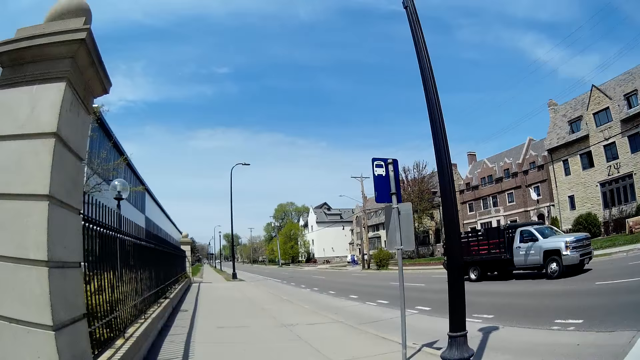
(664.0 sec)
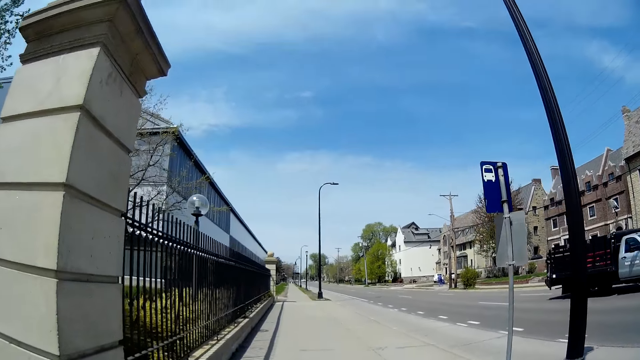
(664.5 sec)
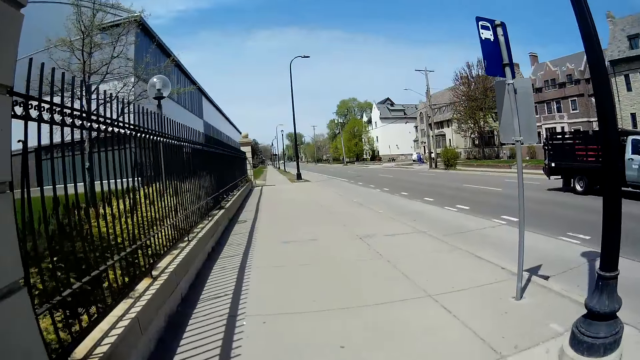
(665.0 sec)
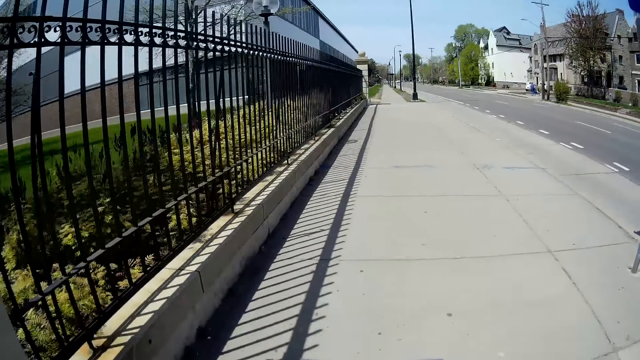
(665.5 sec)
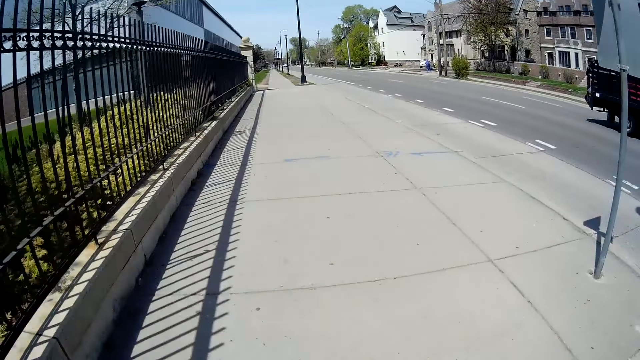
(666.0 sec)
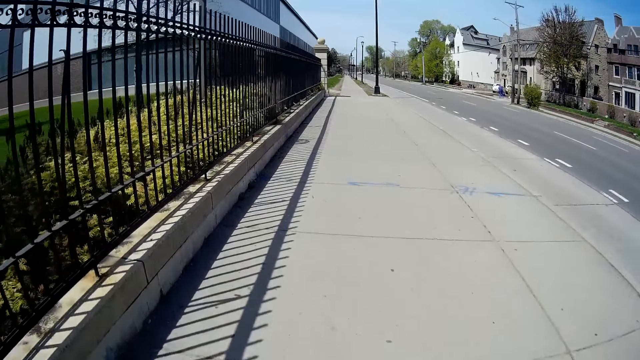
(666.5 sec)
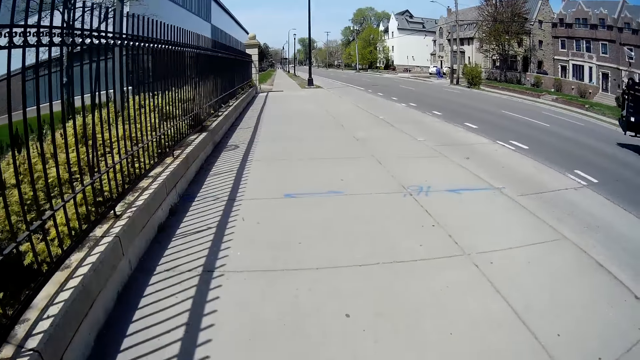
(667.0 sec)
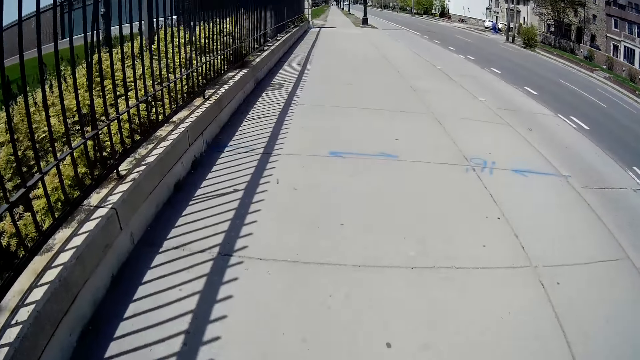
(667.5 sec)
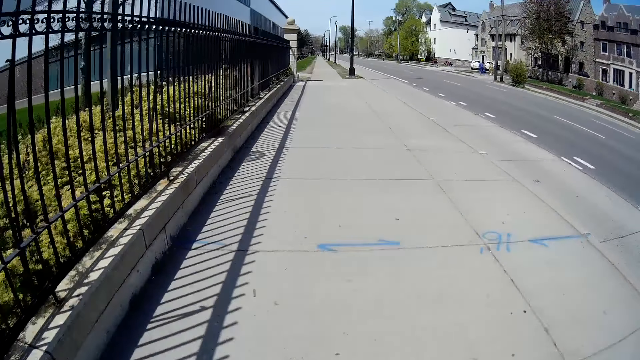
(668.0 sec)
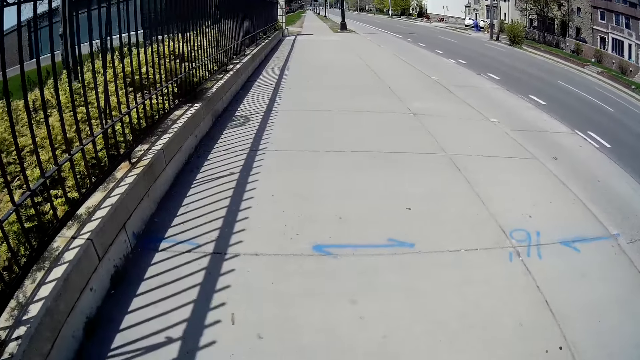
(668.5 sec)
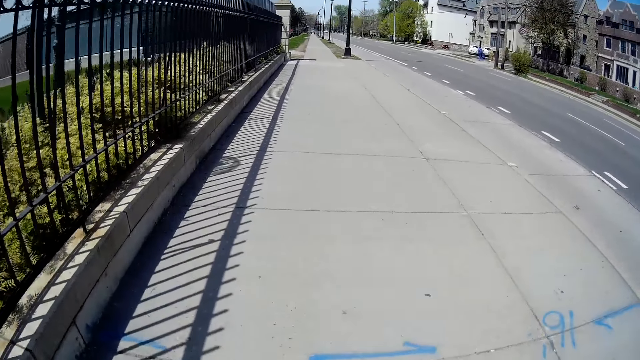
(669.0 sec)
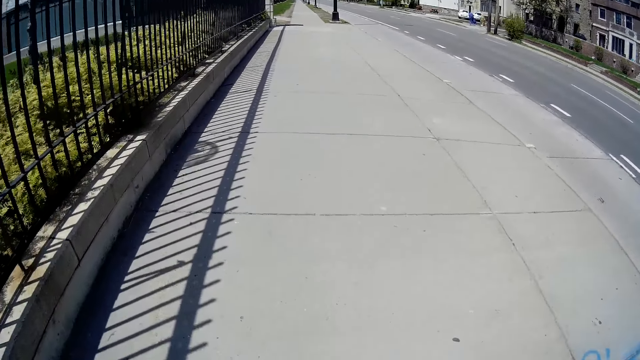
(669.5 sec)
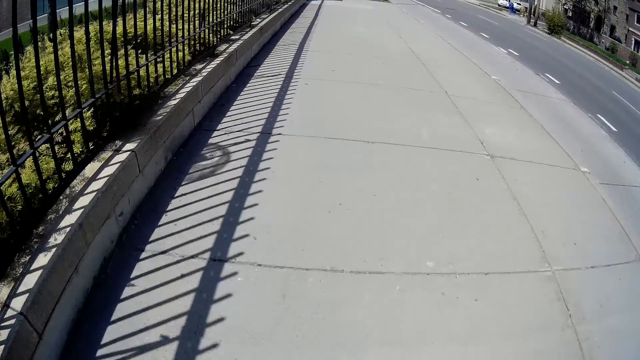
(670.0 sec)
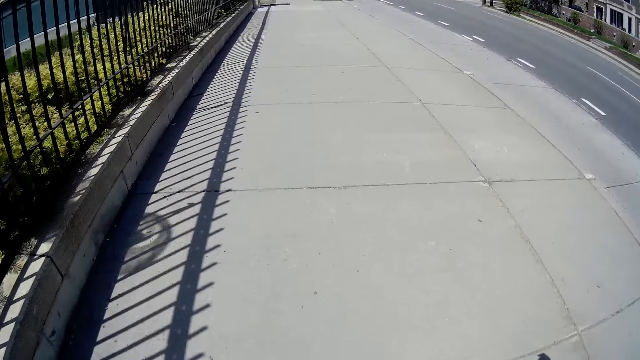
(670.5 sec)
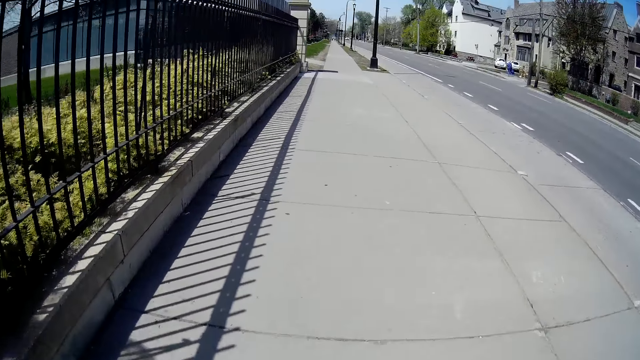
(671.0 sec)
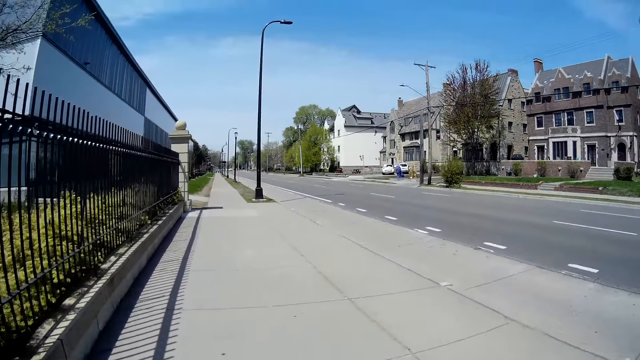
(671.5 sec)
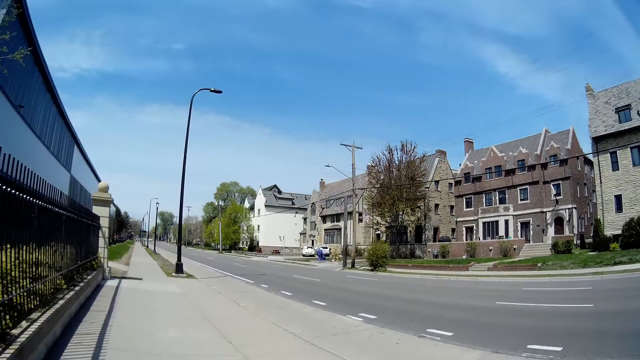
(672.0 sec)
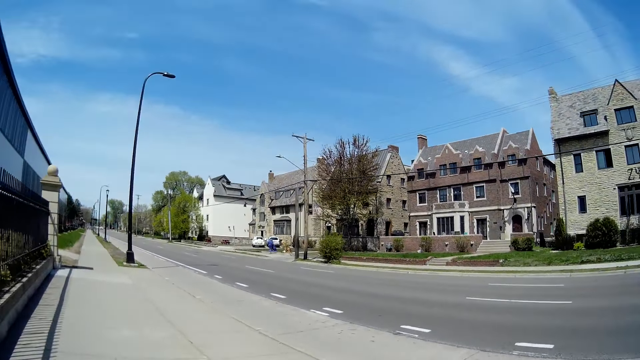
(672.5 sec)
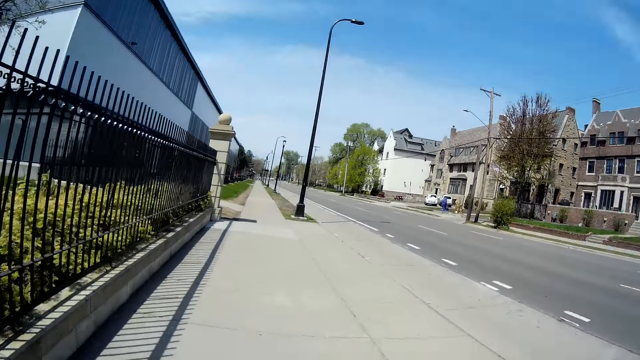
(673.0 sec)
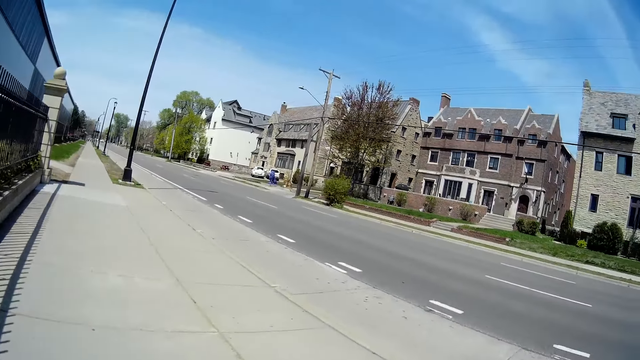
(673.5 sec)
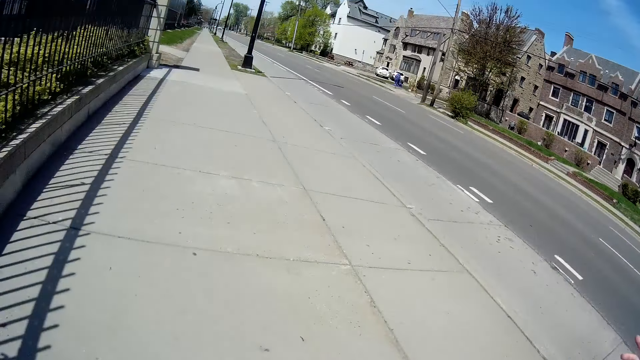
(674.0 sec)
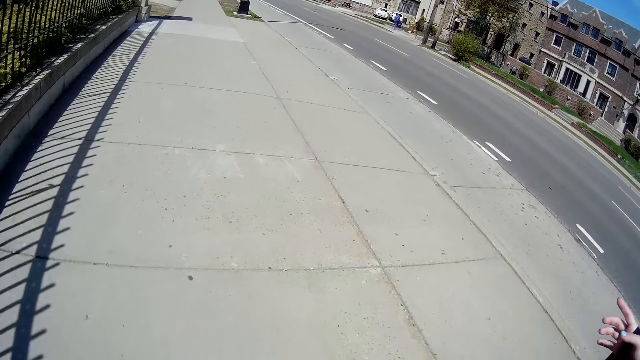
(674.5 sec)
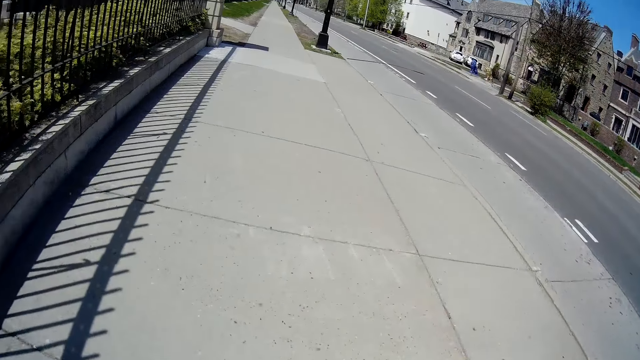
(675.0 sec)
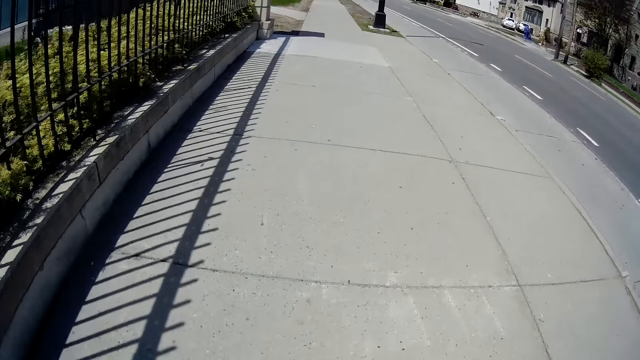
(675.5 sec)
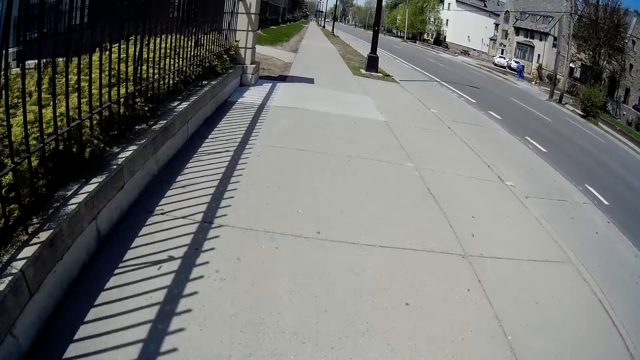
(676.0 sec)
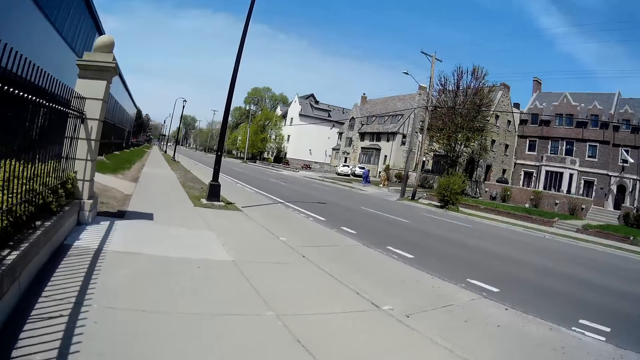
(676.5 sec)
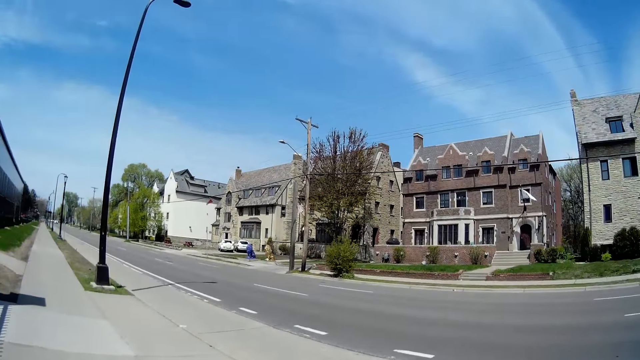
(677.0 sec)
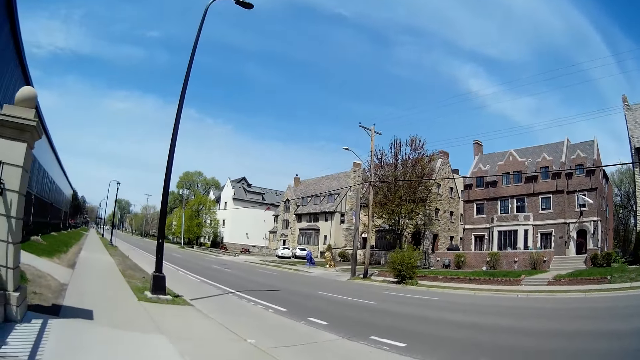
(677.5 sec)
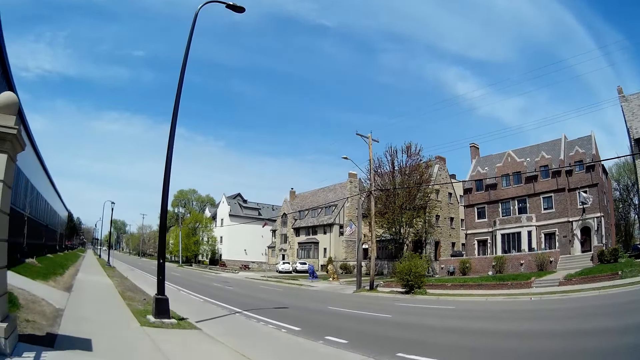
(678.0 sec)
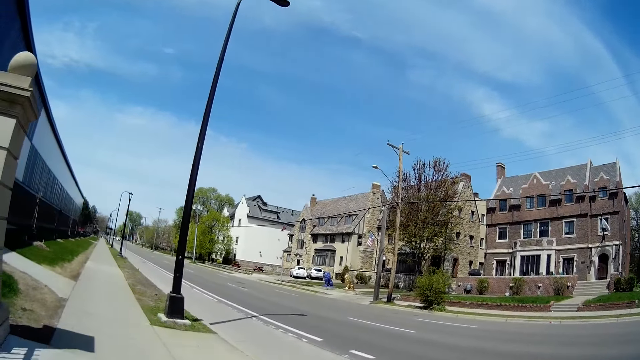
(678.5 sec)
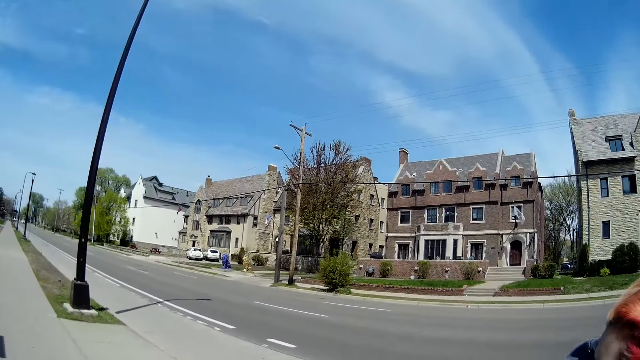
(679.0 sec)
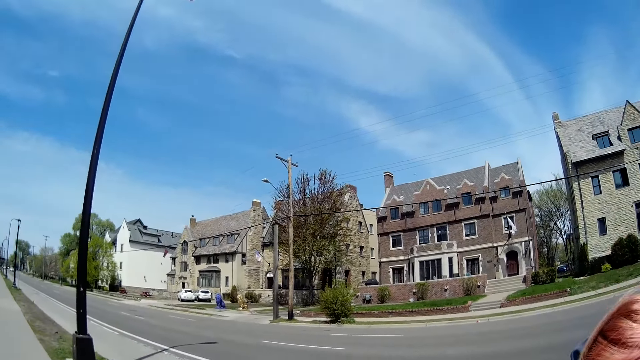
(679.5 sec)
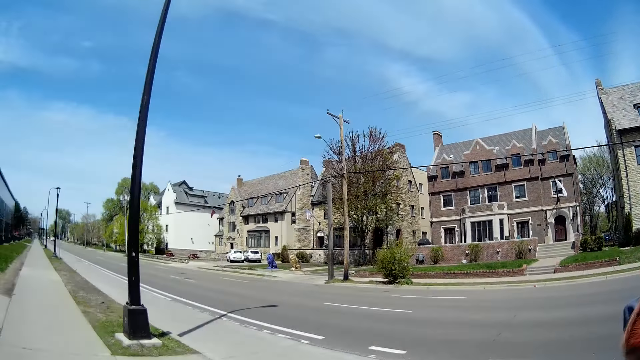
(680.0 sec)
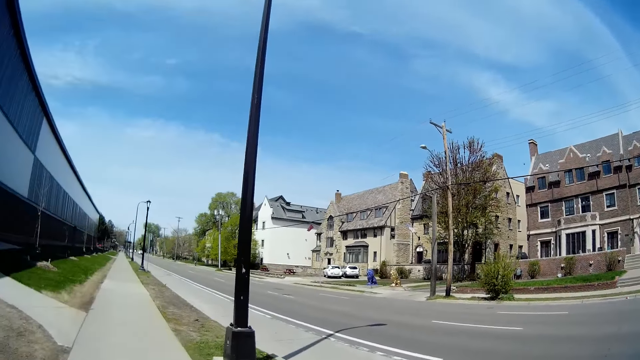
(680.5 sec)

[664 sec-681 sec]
A person talks to the camera wearer. The camera wearer walks beside the road.

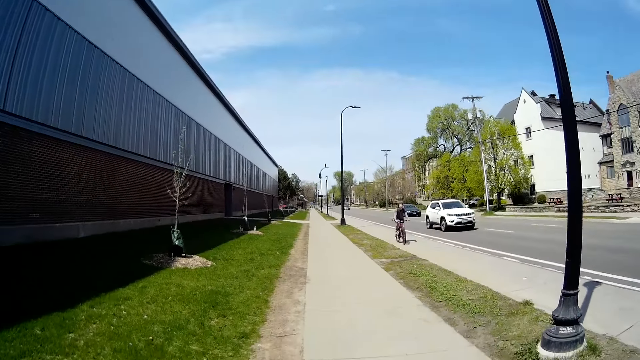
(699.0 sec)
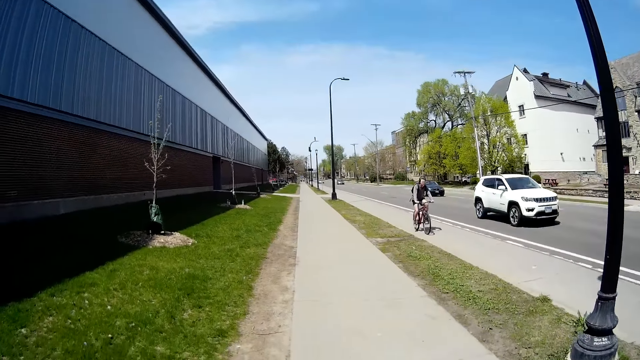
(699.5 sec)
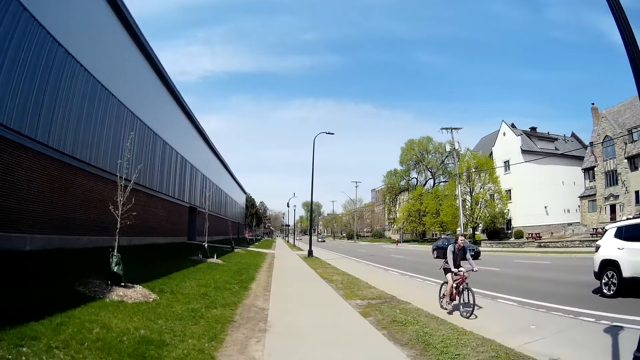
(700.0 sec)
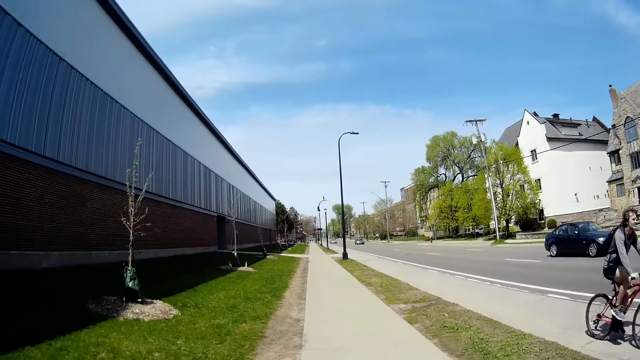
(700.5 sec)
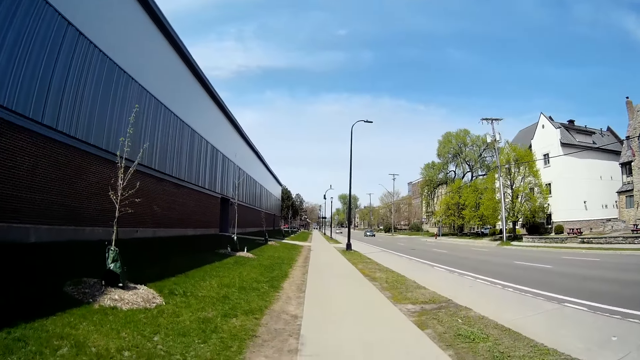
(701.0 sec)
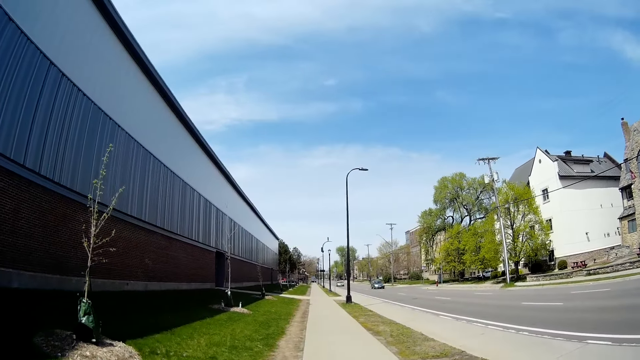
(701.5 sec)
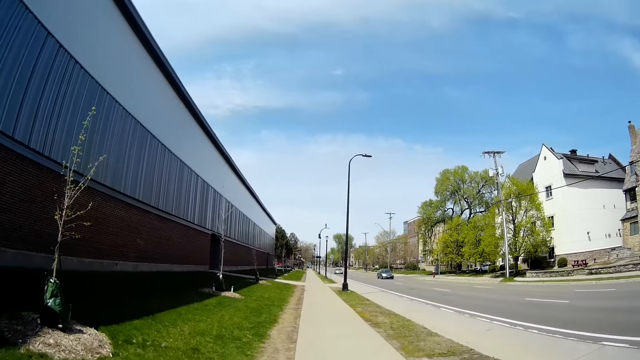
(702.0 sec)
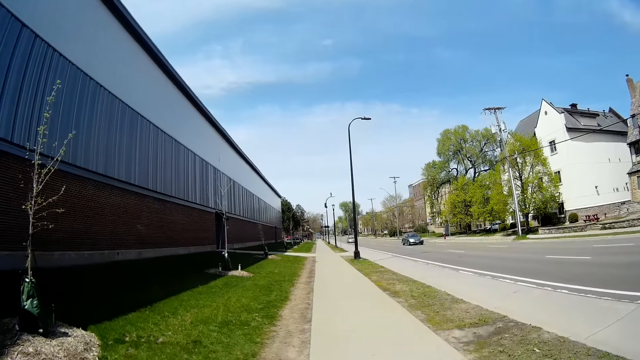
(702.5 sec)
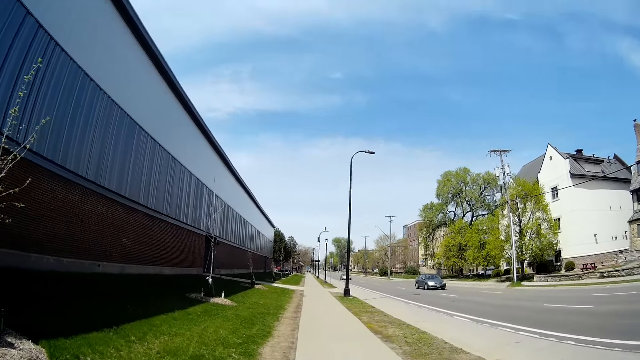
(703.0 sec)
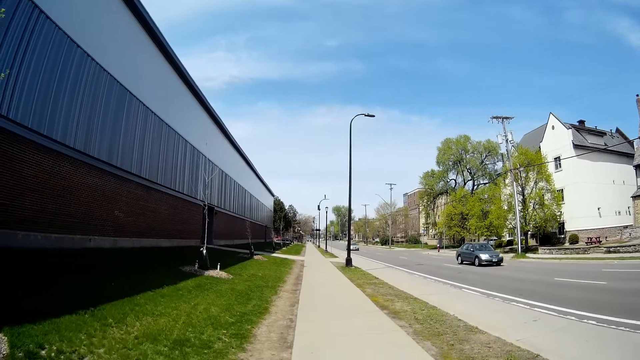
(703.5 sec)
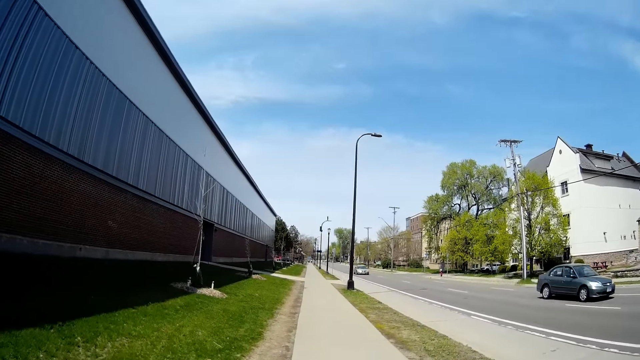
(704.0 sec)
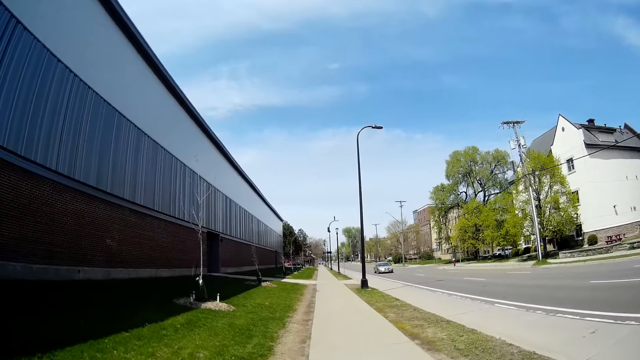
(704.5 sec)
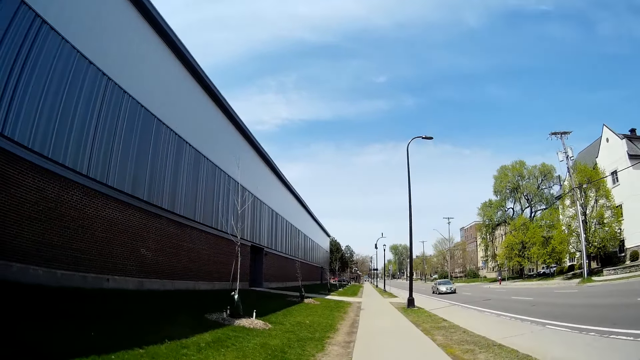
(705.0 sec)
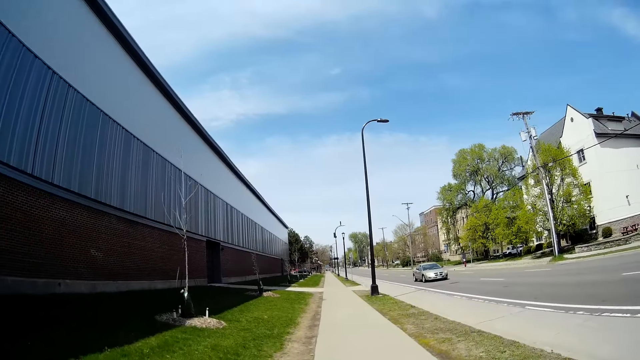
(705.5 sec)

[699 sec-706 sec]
A man rides a bicycle past the camera wearer.
